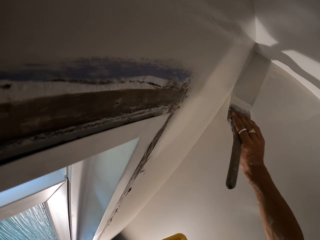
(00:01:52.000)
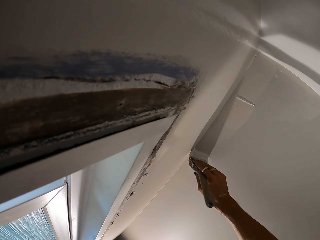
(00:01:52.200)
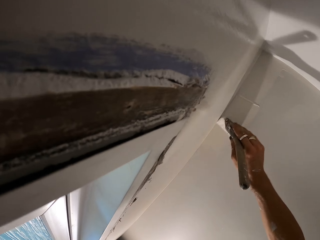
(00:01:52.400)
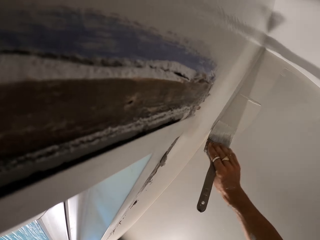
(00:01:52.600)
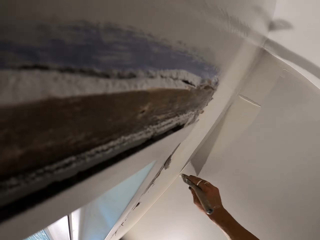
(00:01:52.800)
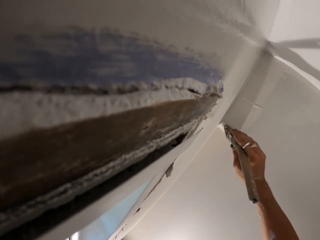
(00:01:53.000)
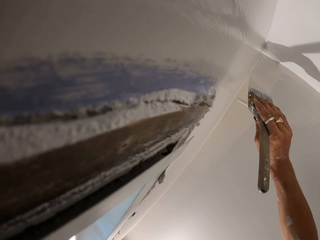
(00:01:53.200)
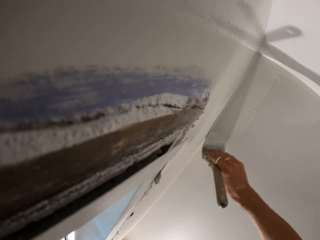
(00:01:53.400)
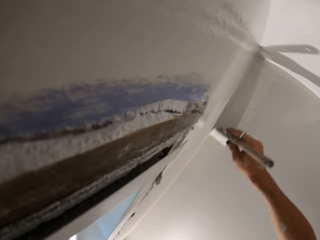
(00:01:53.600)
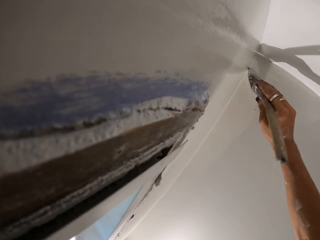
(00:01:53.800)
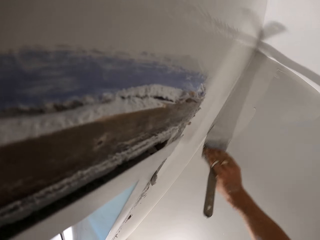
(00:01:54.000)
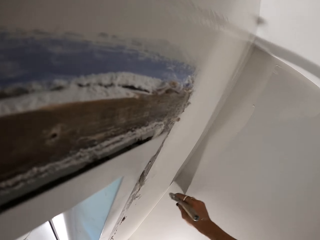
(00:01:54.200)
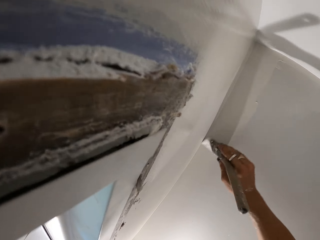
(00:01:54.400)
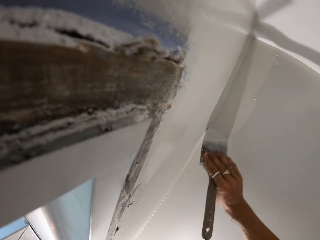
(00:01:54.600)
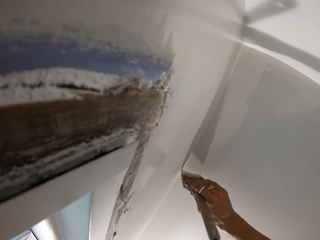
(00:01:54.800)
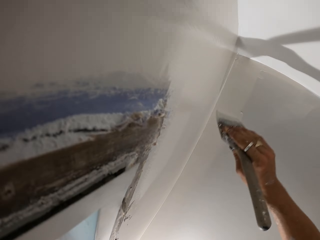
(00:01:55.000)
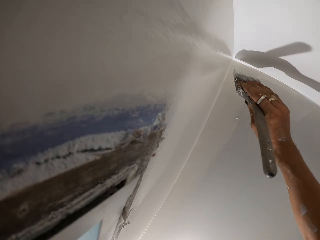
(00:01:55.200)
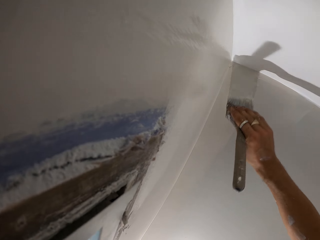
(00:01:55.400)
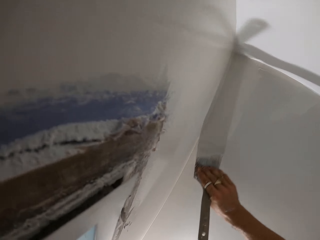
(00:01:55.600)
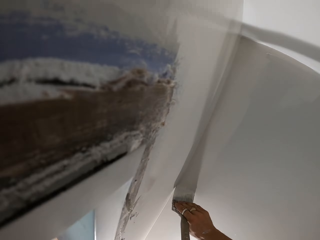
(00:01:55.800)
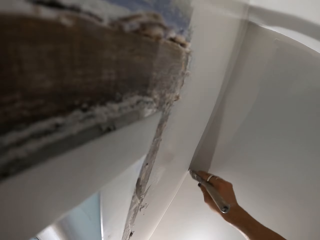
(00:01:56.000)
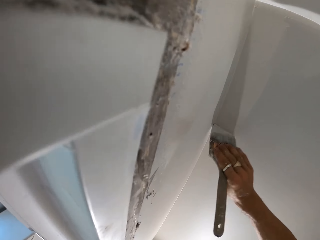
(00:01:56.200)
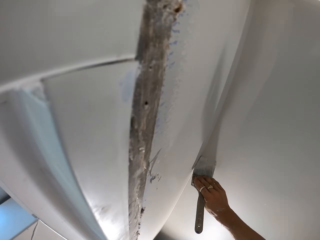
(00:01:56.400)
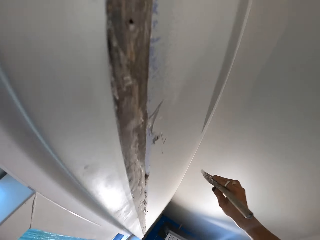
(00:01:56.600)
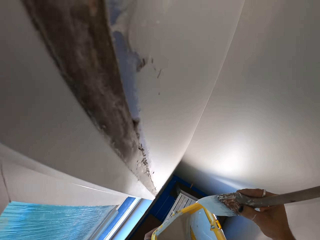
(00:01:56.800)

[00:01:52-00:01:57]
The camera wearer paints the wall.

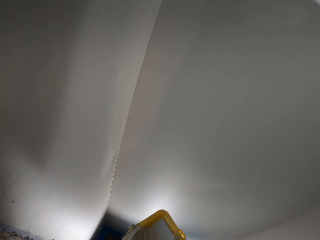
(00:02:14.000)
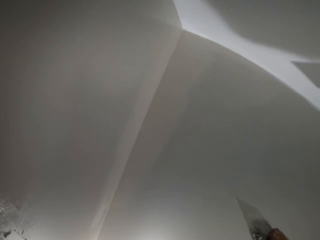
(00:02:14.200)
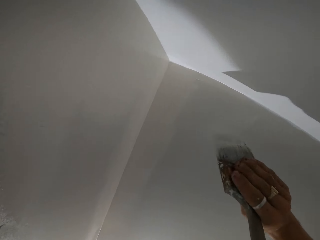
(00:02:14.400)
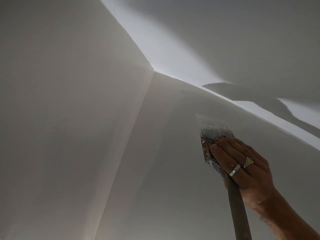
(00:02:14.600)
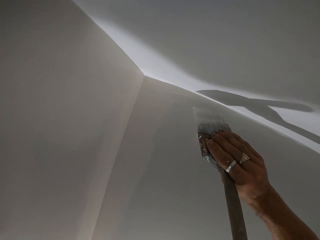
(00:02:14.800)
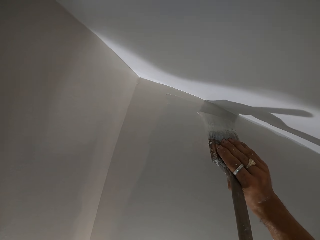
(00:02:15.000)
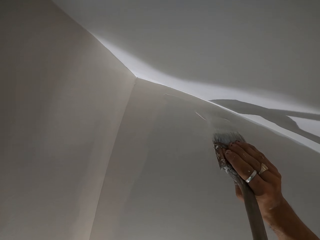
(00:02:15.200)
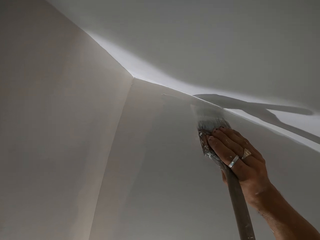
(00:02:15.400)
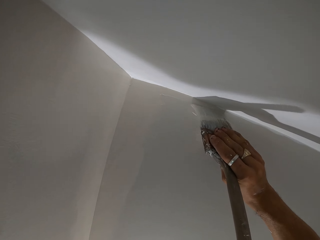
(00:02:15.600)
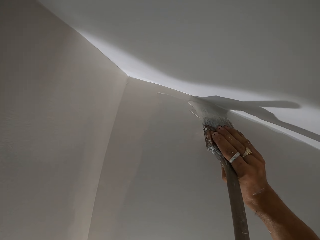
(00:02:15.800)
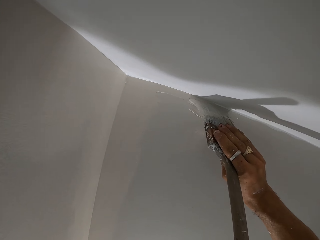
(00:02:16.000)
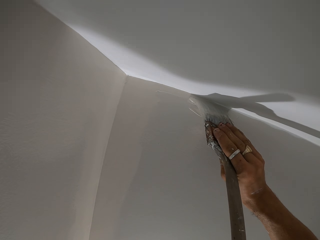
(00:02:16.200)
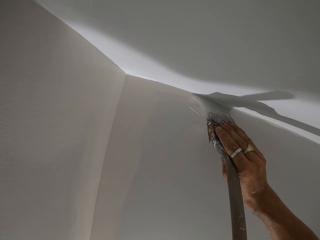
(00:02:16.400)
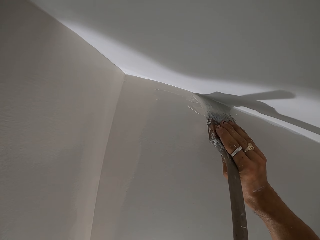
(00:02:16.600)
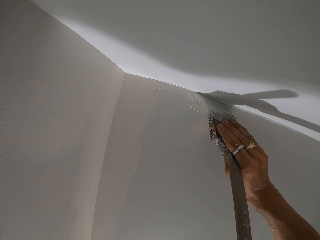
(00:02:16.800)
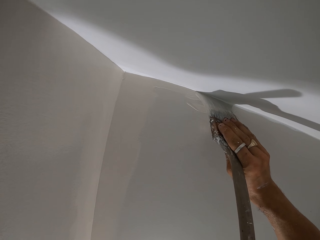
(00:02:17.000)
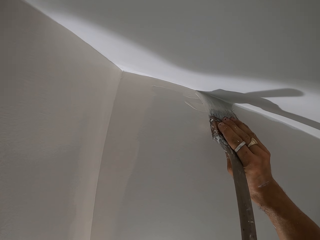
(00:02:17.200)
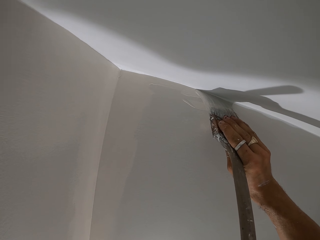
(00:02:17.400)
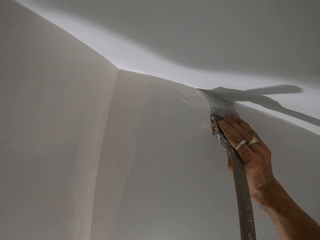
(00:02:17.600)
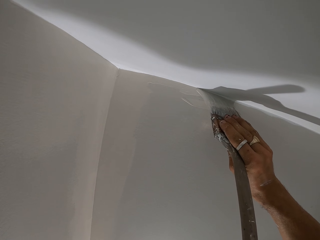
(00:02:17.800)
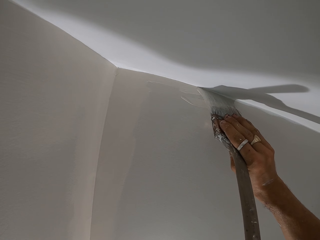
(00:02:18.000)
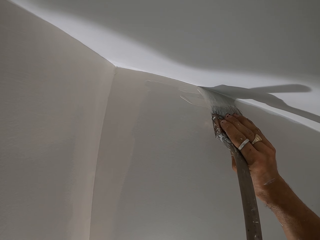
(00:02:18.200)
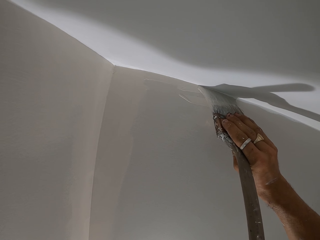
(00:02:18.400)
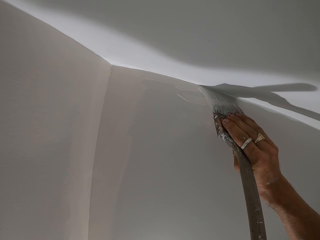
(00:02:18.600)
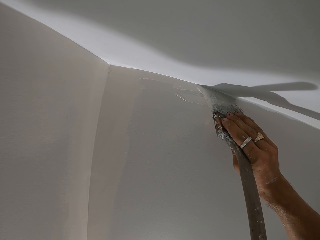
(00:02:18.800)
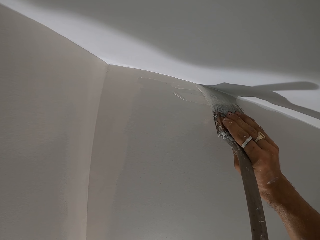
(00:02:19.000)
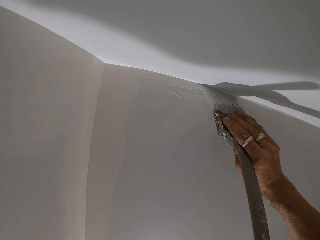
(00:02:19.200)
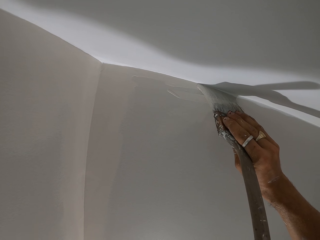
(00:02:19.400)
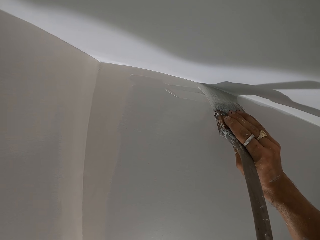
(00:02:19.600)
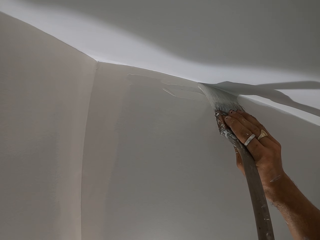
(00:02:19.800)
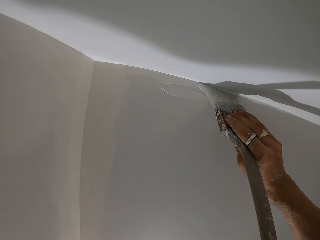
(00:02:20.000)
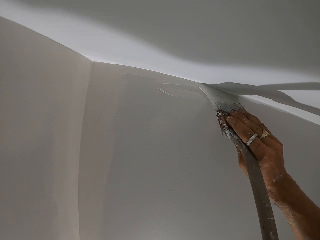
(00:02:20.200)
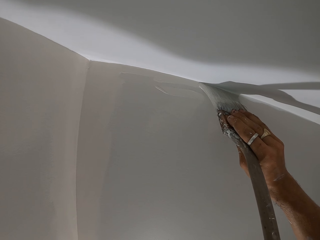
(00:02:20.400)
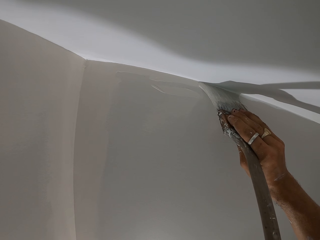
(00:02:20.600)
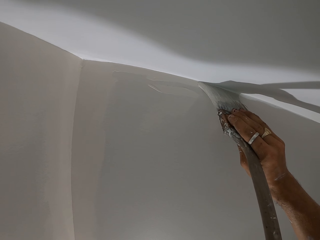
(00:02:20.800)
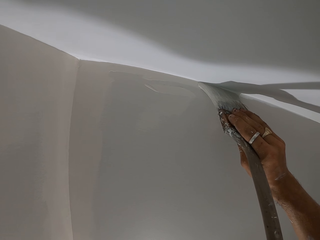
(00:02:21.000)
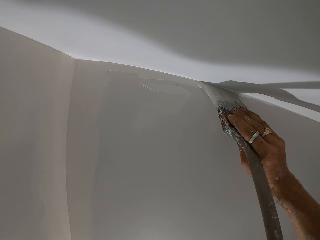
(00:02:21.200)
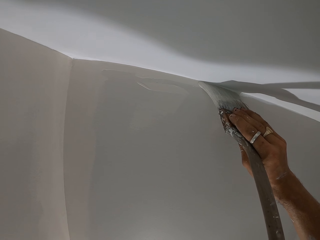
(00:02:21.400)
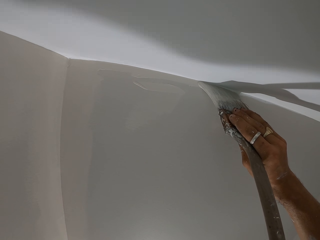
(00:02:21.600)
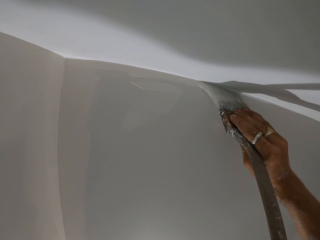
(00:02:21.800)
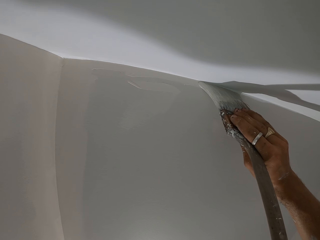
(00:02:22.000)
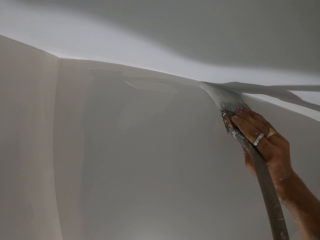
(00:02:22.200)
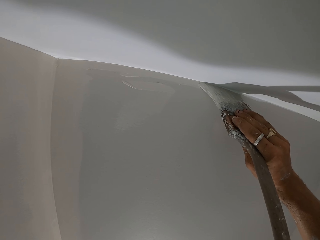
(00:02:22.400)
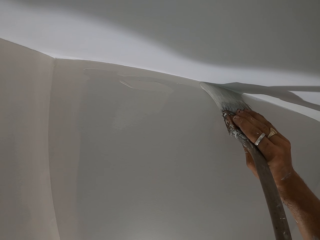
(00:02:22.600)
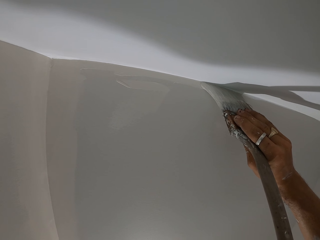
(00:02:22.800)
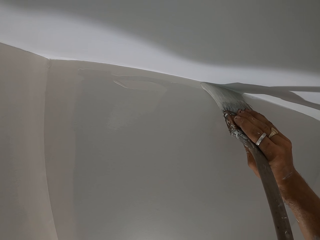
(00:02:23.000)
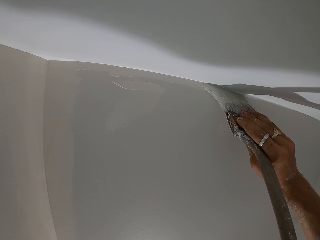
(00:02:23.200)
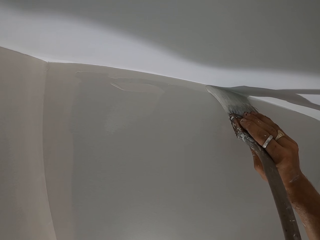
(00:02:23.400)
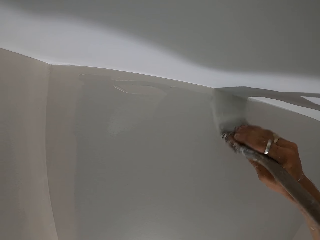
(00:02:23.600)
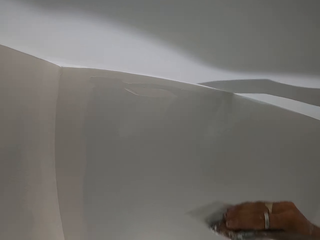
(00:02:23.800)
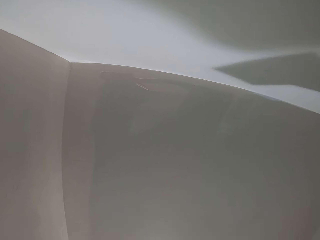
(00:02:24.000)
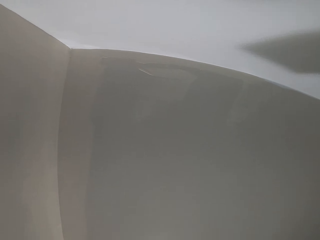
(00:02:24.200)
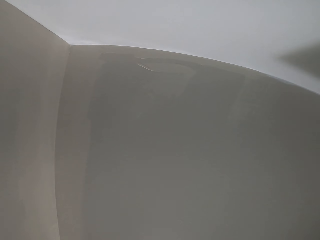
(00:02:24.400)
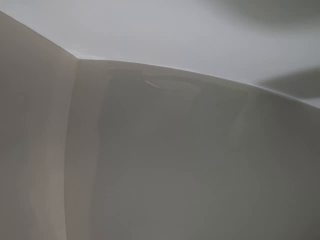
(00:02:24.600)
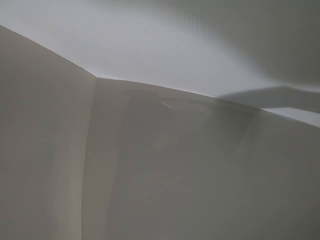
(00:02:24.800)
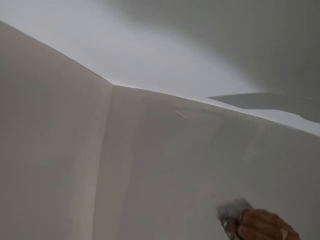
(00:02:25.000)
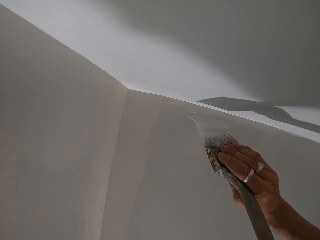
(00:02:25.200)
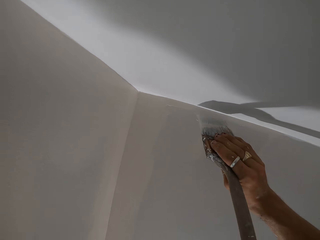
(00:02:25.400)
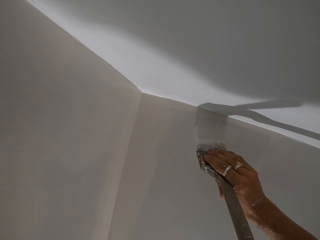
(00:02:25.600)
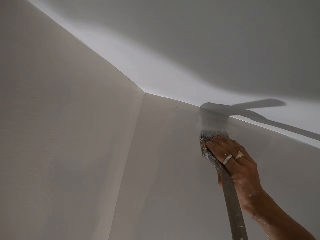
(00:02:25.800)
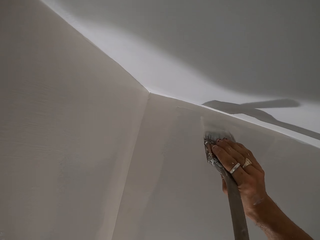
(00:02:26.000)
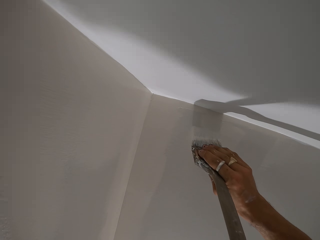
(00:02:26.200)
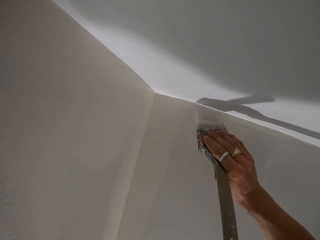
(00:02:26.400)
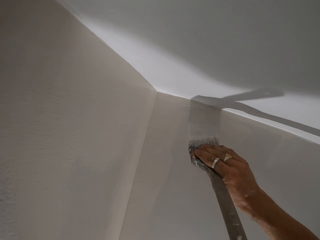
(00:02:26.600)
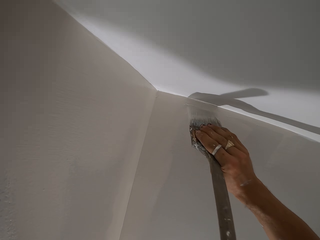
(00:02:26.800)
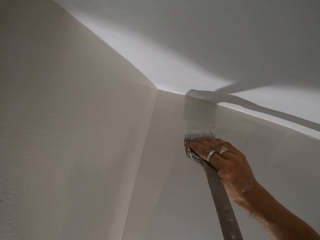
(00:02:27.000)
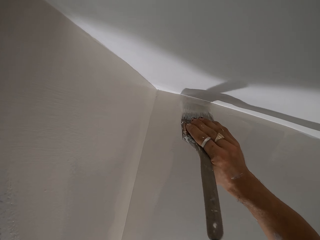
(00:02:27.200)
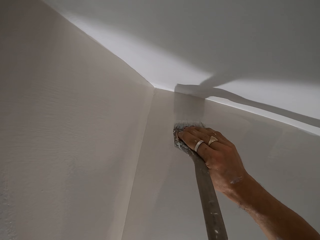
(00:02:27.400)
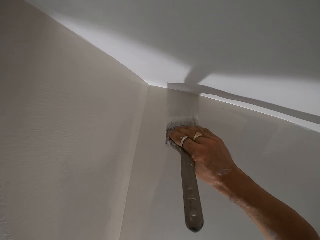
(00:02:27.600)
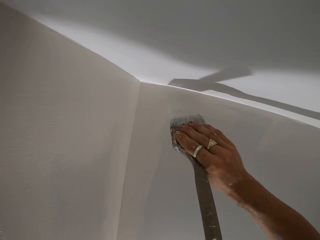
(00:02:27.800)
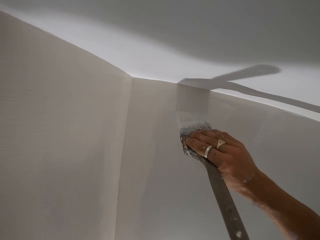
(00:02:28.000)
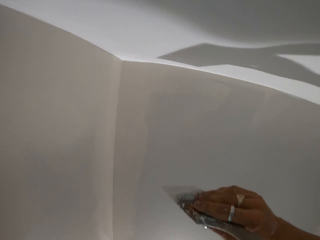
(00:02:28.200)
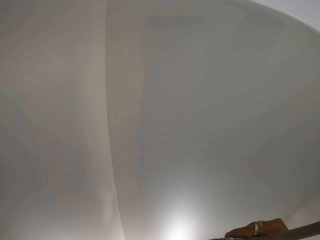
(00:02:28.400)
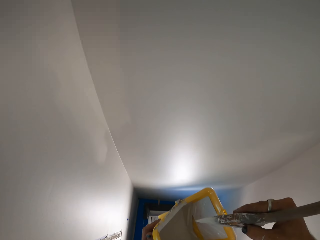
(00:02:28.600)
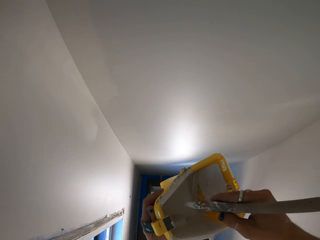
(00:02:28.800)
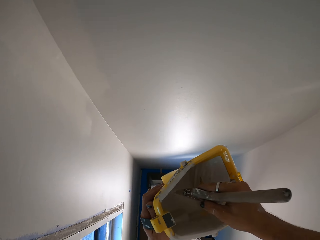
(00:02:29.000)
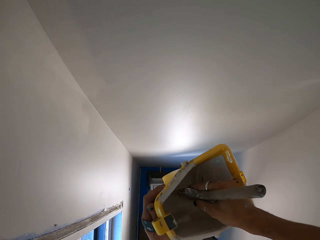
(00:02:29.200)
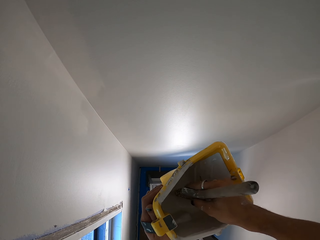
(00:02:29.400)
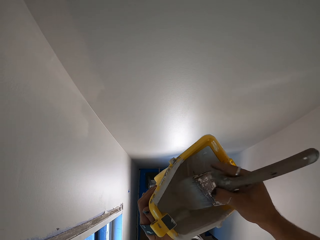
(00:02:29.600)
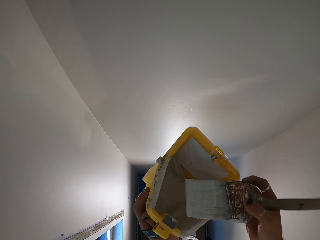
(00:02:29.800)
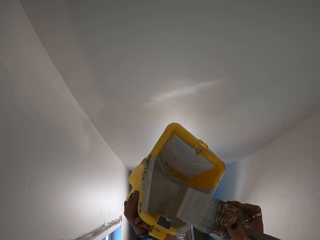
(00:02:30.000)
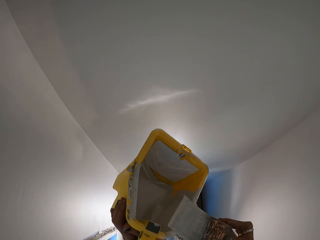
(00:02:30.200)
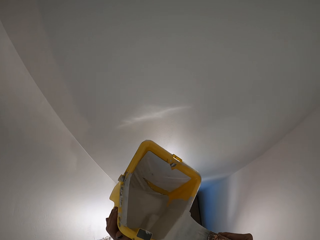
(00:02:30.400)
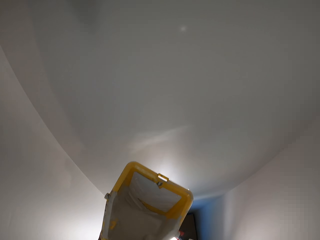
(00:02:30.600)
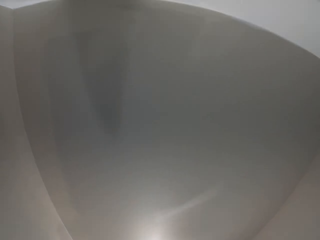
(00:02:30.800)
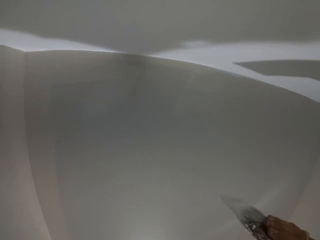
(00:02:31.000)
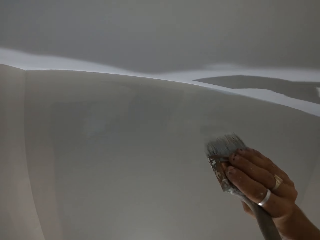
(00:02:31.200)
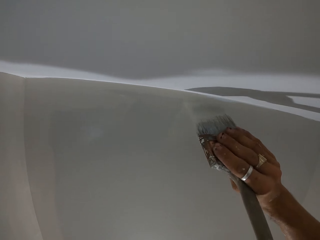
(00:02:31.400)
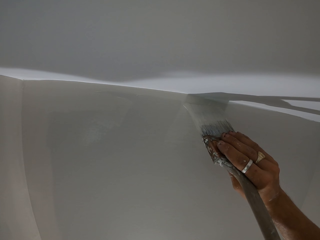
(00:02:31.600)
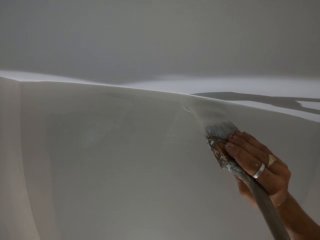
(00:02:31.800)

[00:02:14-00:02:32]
The camera wearer paints the wall with the paint brush. They move the hand. They paint with the paint brush. They dip the paint brush in the paint can. They rub the paint brush on the container. They paint the wall.
